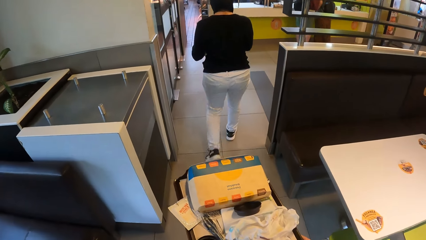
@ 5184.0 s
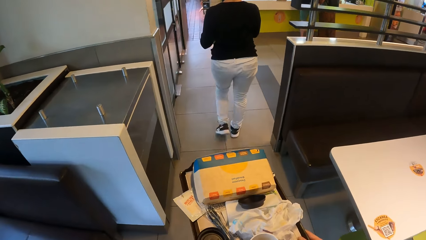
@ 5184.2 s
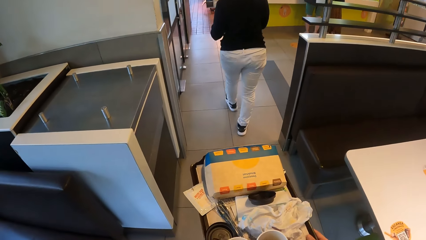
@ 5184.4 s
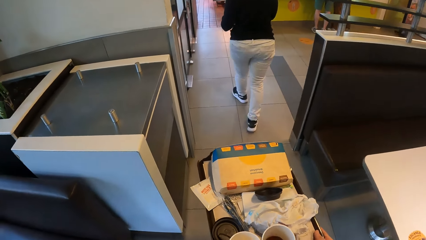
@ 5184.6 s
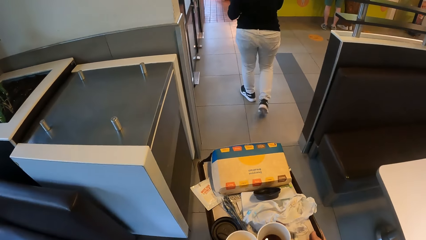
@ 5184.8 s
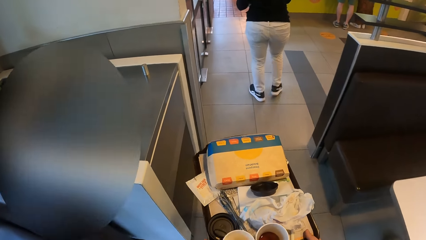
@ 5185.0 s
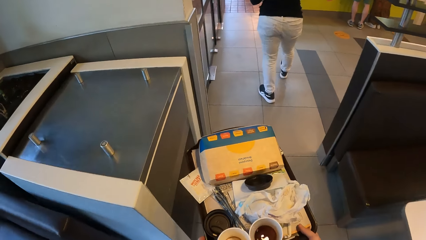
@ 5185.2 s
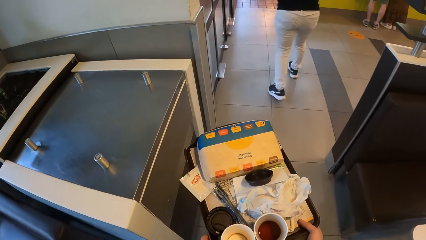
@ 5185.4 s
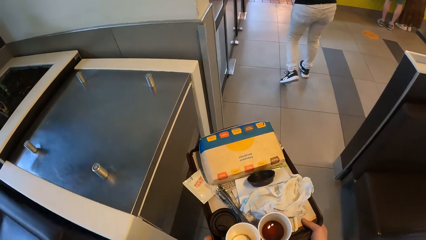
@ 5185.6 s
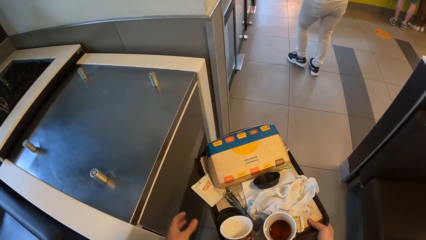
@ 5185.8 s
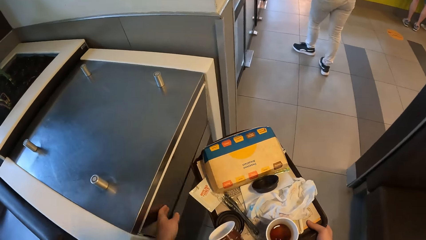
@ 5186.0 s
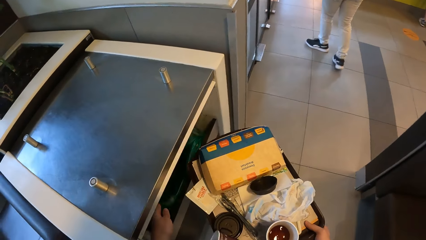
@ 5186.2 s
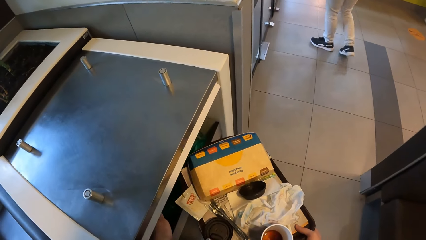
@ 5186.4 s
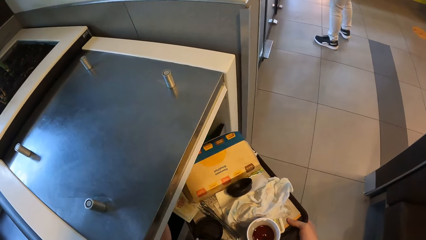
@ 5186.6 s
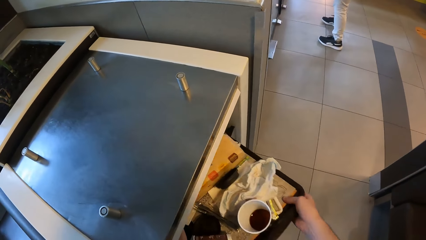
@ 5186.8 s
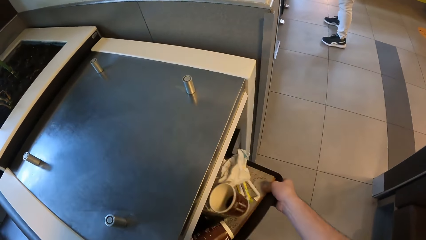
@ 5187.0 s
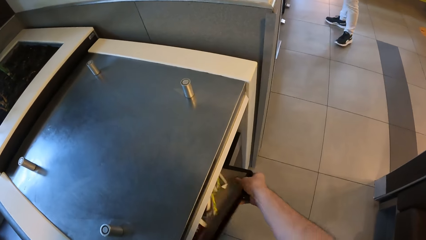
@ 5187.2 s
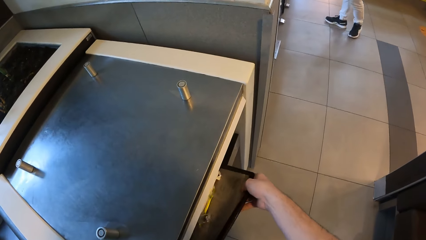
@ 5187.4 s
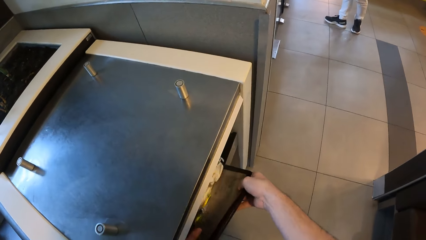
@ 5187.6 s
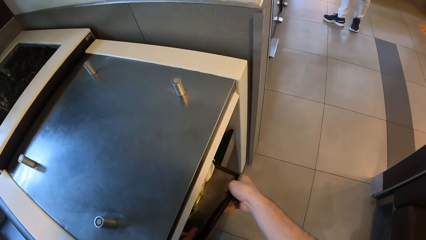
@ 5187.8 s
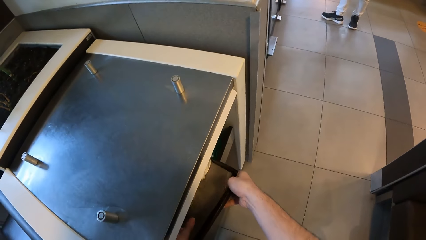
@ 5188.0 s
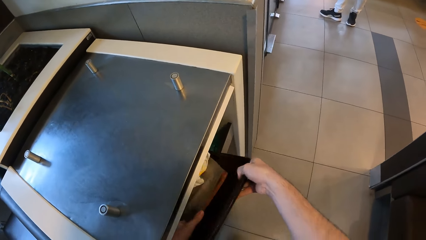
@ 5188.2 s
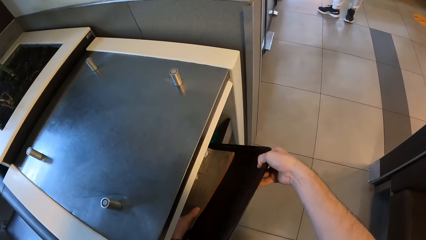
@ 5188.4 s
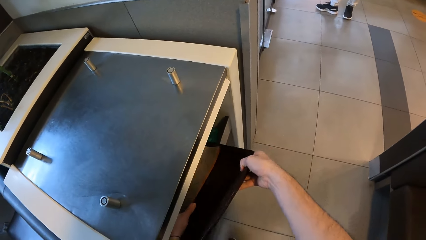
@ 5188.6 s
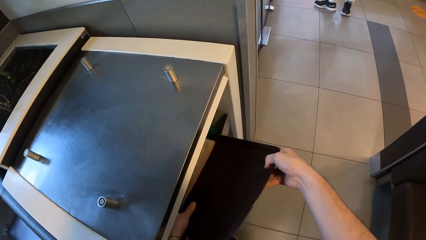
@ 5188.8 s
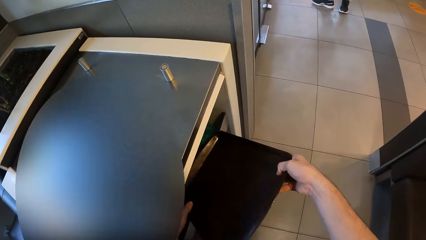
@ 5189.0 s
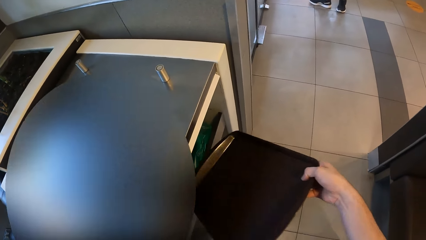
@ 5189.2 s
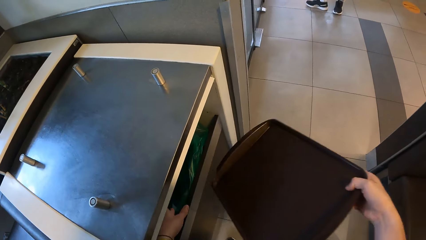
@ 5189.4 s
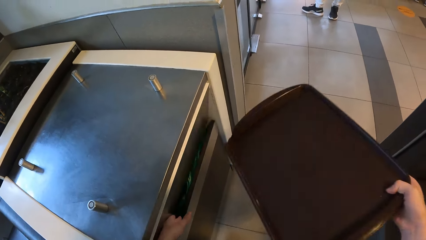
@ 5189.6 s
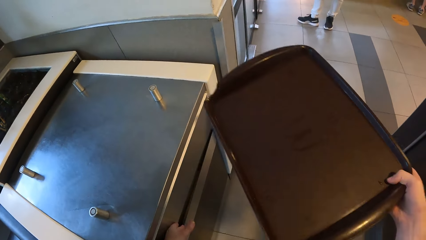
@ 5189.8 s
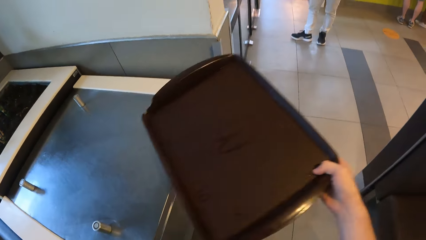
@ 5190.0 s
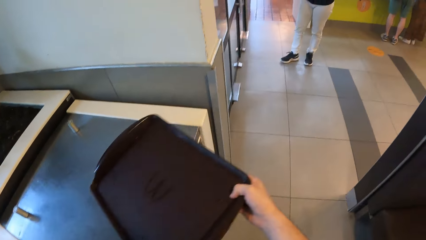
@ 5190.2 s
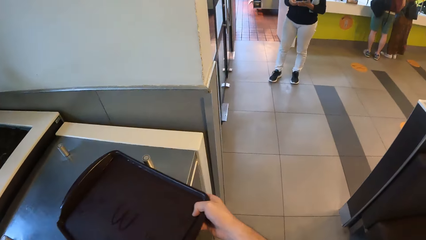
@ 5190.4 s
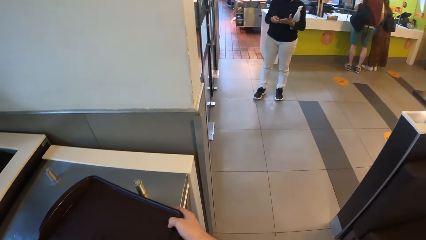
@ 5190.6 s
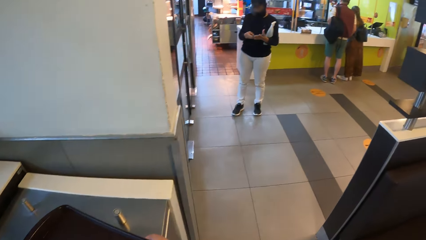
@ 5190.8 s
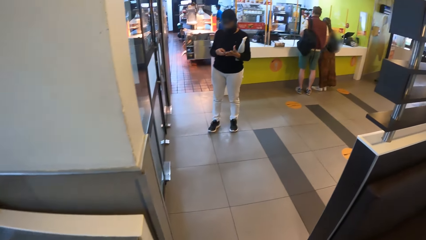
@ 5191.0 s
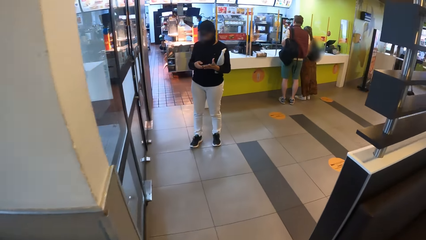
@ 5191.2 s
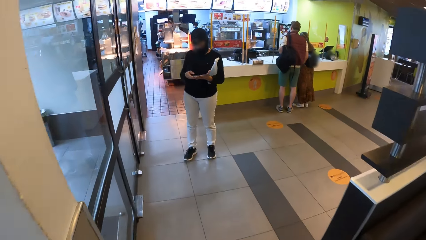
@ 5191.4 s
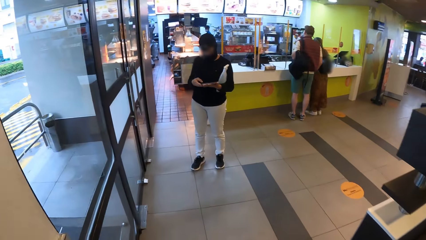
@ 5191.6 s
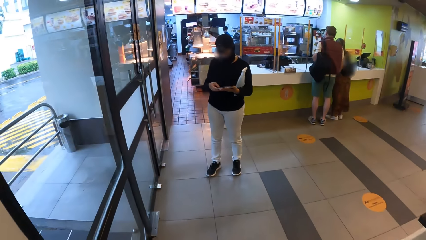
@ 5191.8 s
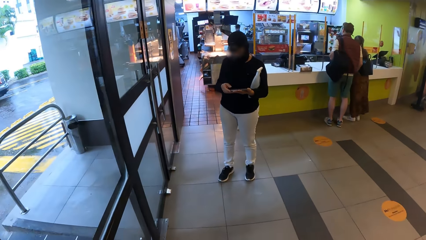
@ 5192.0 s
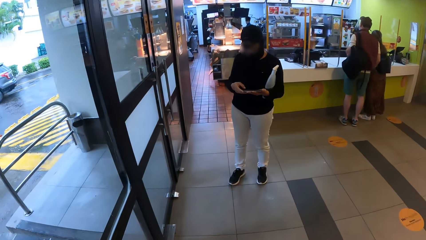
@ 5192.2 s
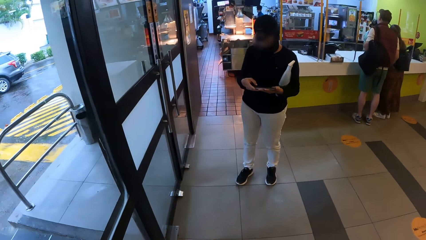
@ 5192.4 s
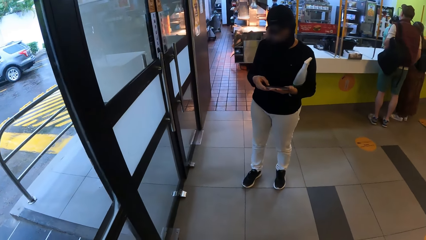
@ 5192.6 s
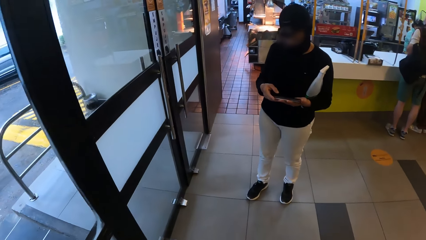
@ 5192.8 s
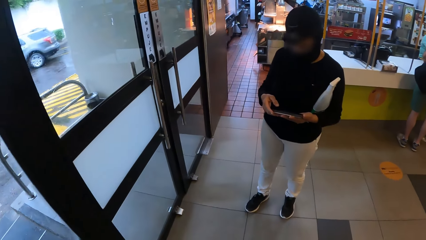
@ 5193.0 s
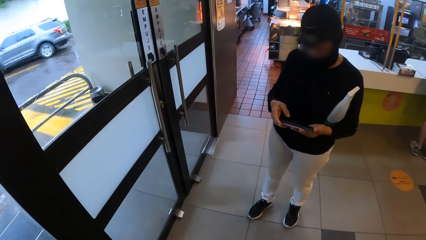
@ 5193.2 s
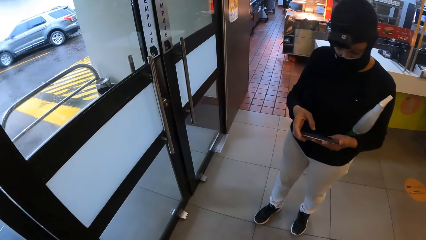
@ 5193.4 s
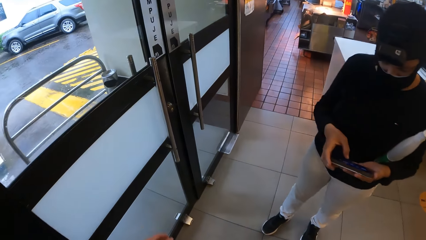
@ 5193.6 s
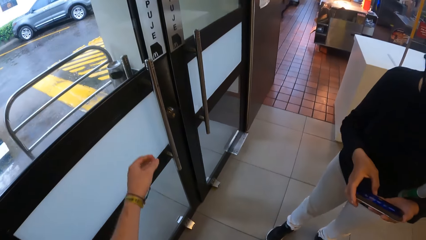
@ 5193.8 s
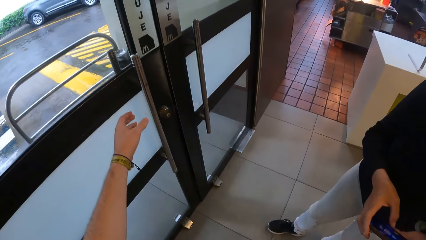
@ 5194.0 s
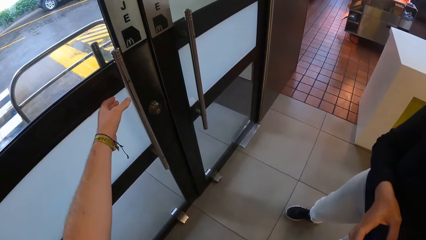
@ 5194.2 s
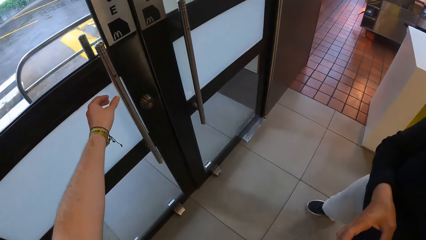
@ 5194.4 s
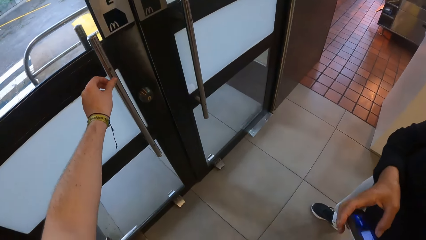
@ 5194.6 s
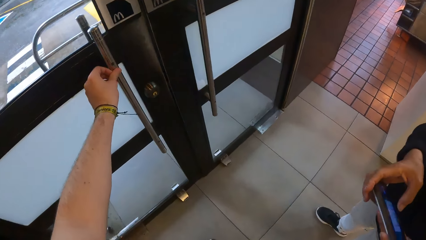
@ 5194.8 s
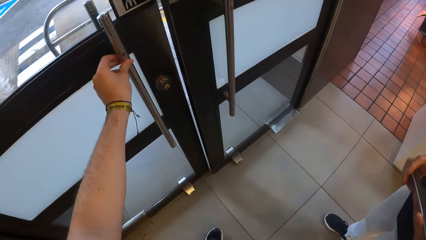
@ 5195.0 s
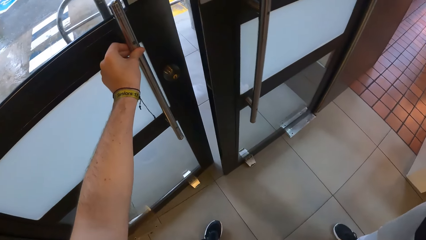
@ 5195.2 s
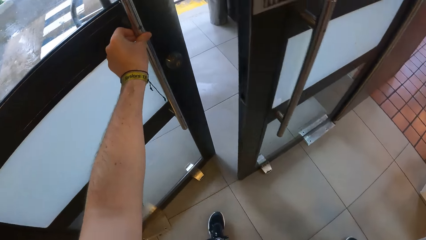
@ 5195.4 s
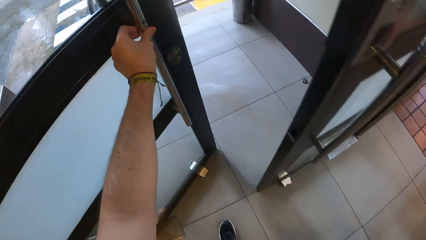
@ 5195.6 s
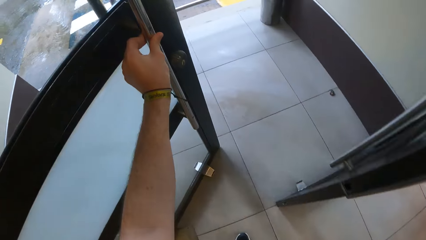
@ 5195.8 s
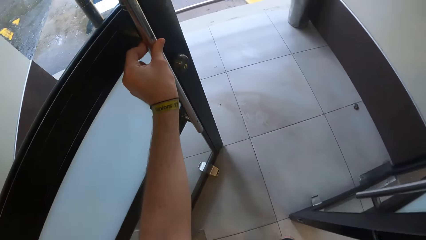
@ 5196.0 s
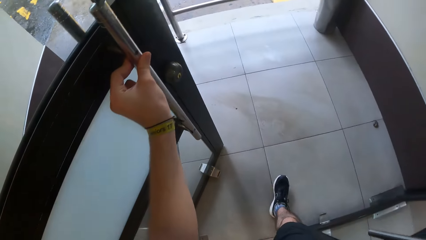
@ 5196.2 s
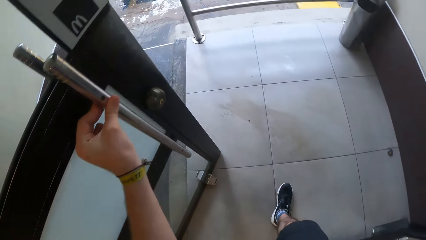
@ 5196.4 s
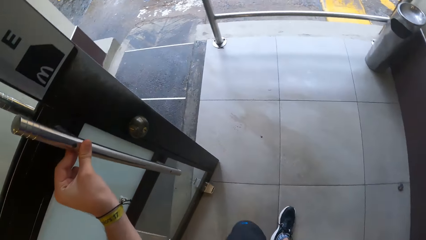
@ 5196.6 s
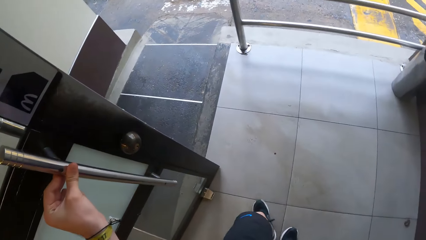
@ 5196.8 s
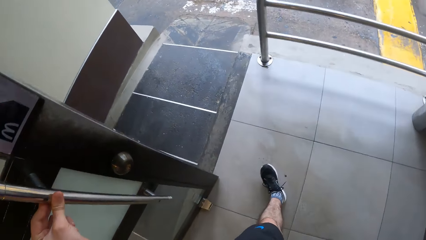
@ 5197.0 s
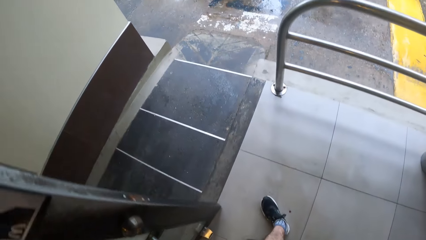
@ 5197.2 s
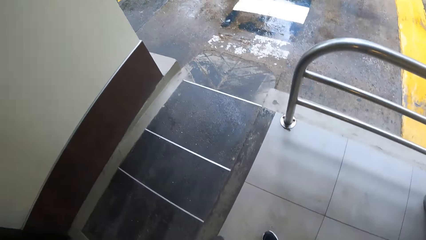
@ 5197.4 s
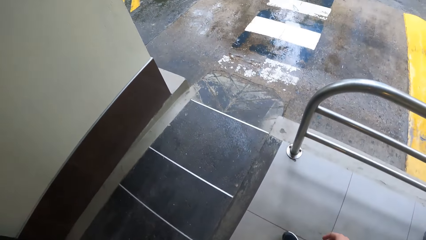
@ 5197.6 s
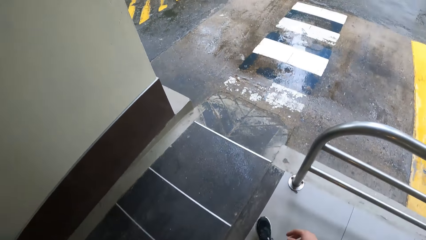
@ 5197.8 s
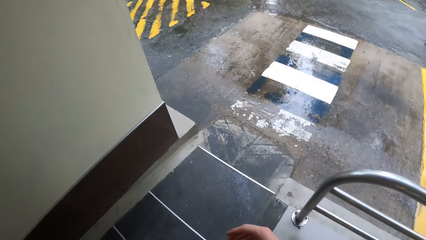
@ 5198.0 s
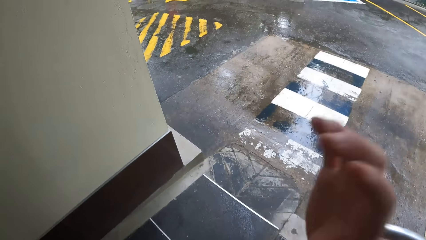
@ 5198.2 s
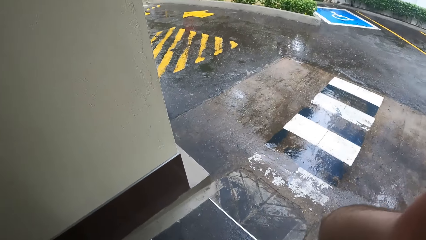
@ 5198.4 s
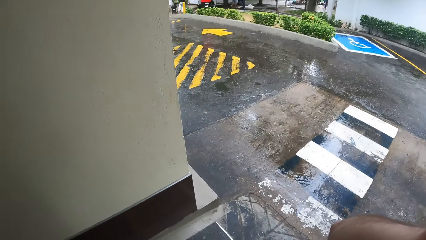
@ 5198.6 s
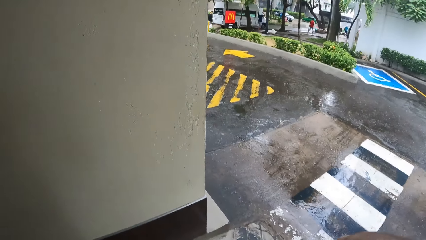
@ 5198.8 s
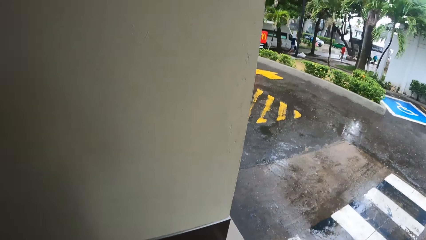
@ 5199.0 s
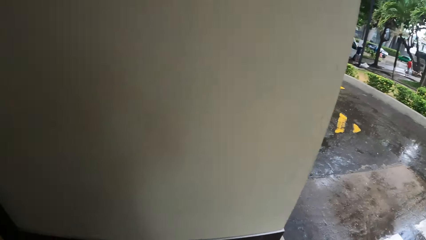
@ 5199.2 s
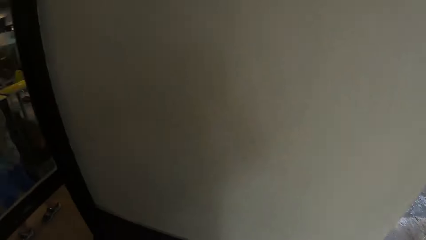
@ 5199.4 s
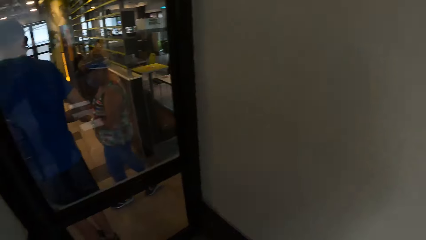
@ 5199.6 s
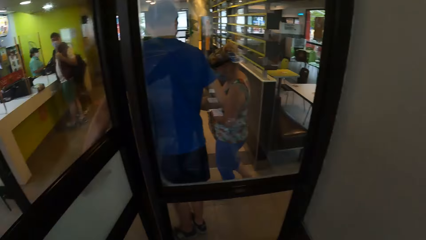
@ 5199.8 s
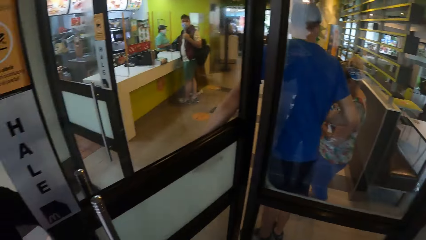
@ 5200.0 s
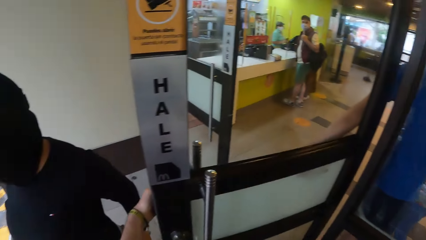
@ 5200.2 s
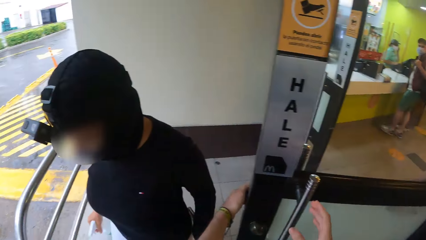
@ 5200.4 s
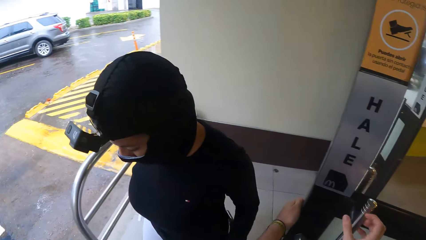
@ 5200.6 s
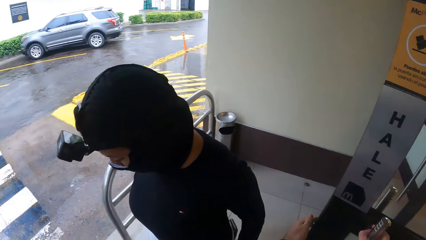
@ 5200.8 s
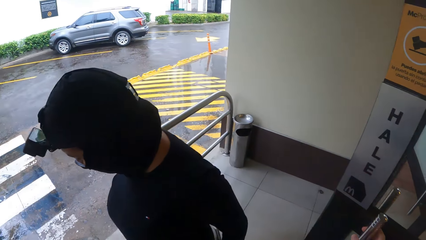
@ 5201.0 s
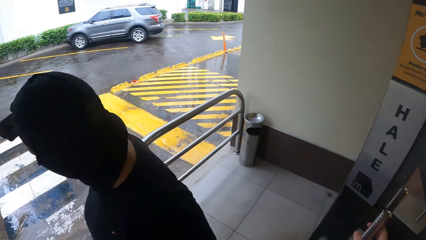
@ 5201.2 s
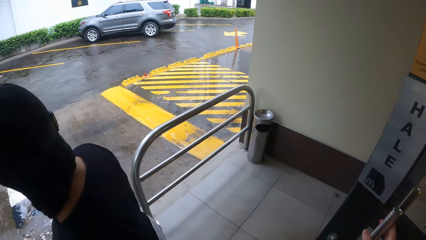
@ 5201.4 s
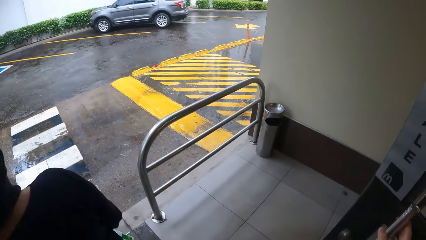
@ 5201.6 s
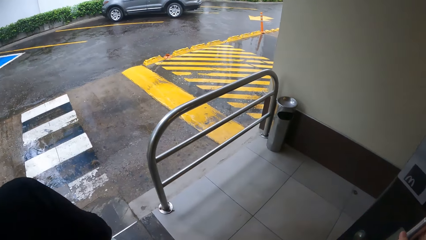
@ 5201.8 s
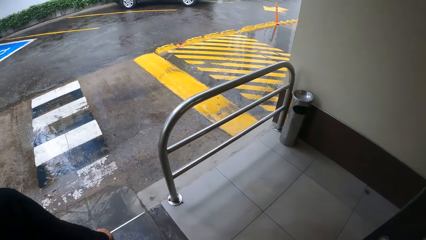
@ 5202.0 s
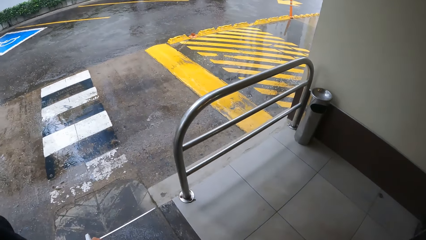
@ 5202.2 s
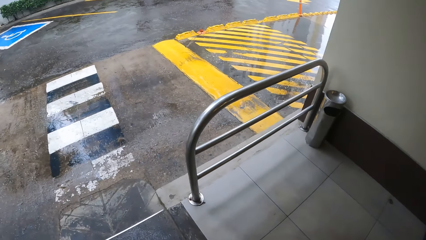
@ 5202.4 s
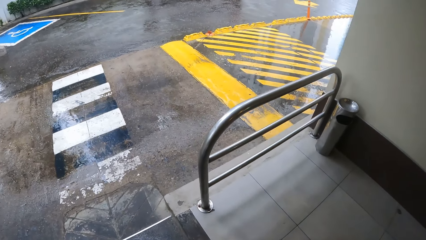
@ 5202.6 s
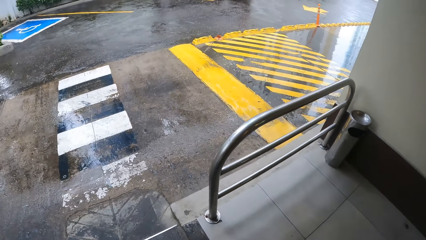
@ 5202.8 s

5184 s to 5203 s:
The camera wearer puts the cups in the dust bin. They place the tray on the table. They walk in the cafeteria. They open the door. They walk out of the cafeteria. They fix the camera. They look around.
